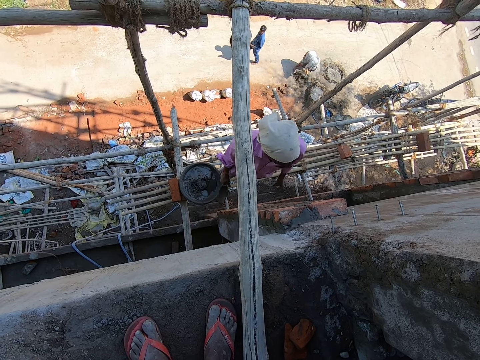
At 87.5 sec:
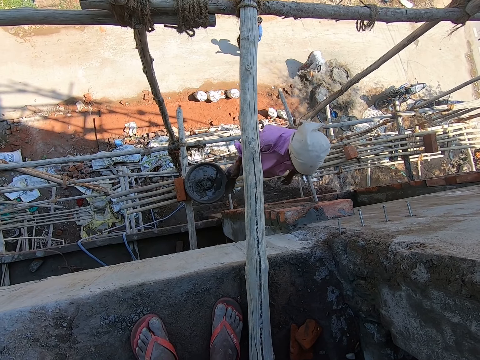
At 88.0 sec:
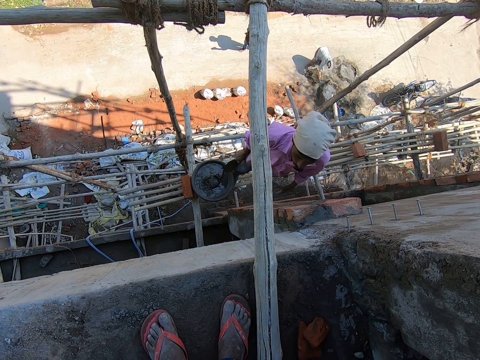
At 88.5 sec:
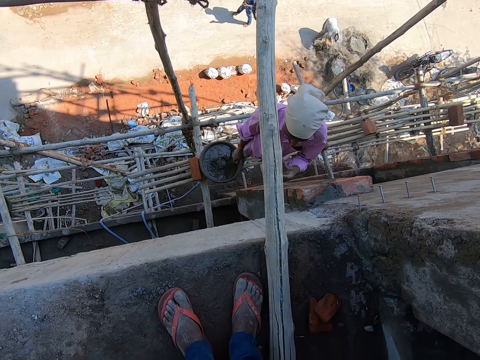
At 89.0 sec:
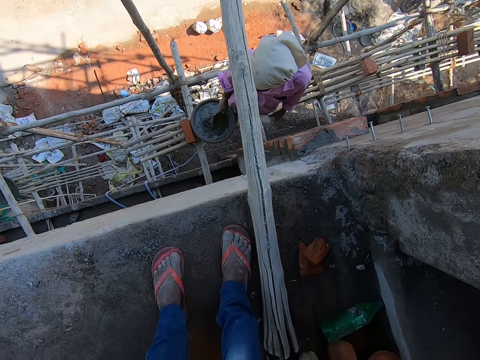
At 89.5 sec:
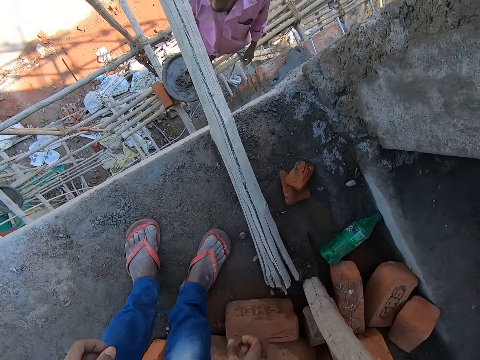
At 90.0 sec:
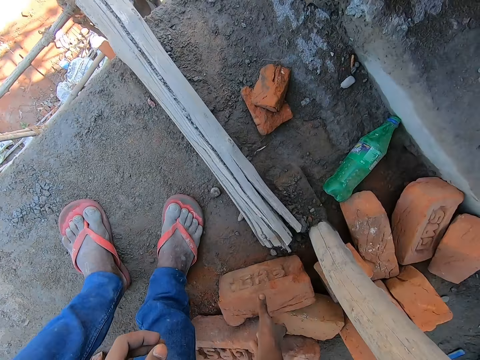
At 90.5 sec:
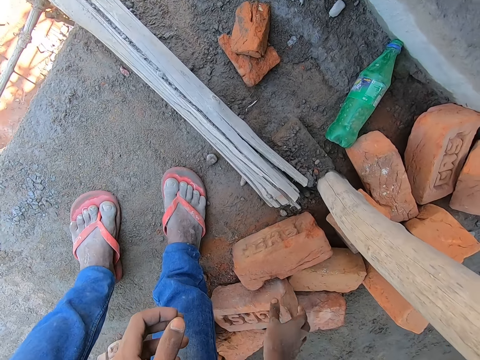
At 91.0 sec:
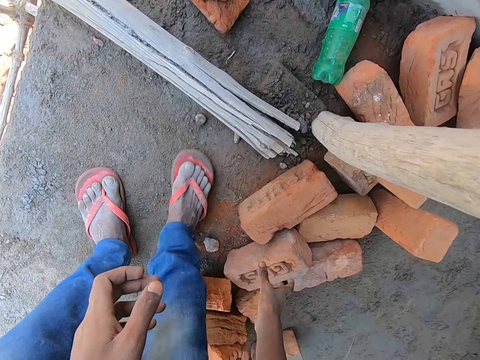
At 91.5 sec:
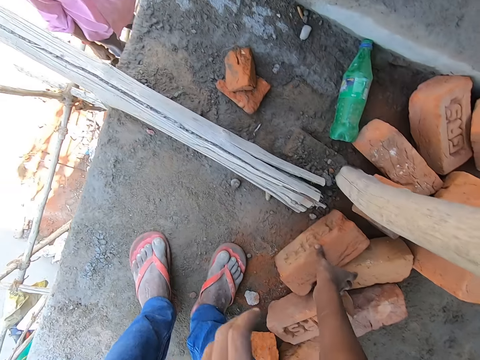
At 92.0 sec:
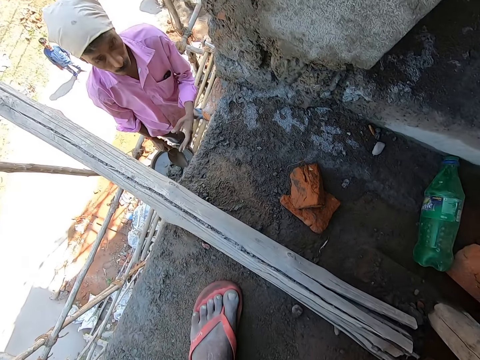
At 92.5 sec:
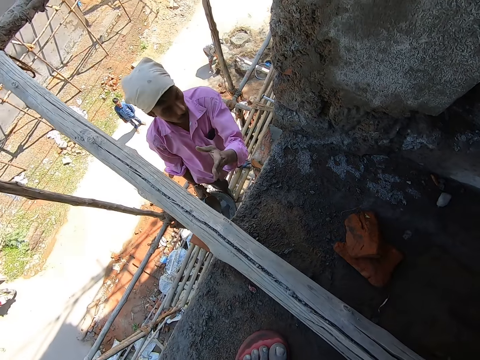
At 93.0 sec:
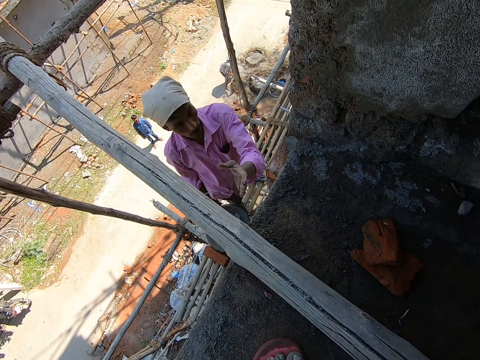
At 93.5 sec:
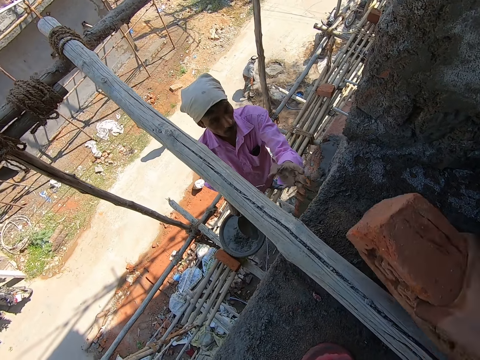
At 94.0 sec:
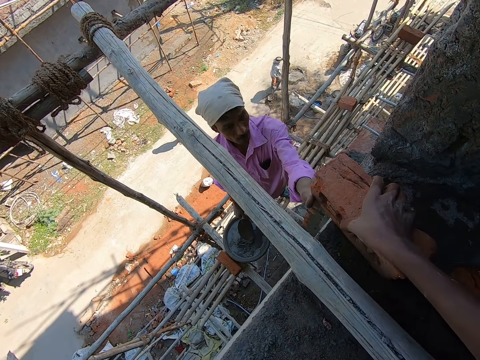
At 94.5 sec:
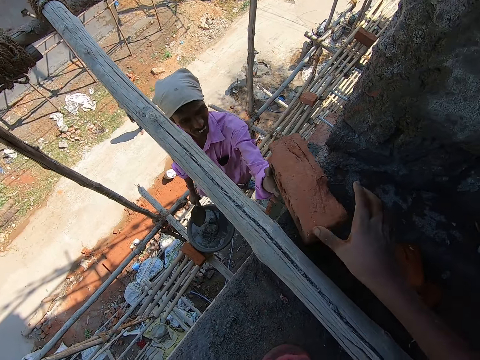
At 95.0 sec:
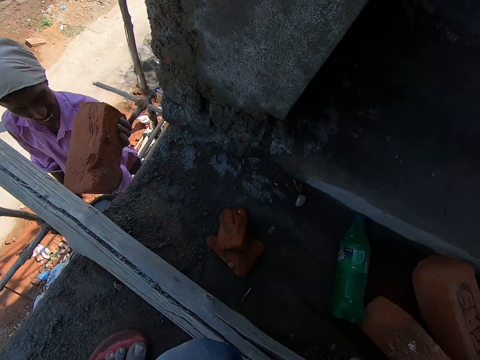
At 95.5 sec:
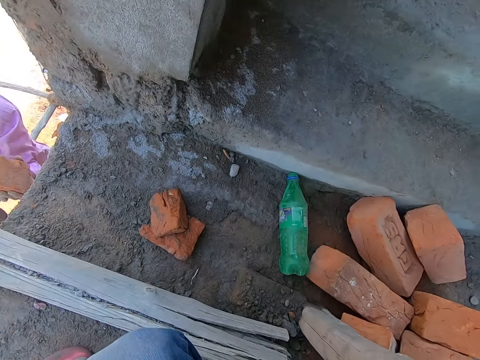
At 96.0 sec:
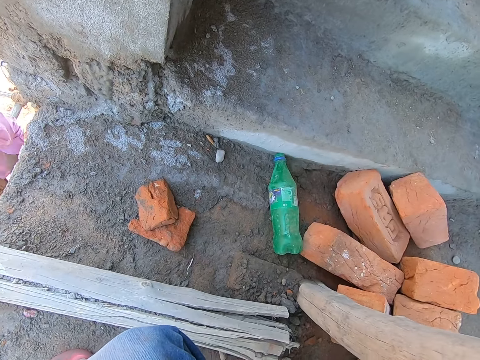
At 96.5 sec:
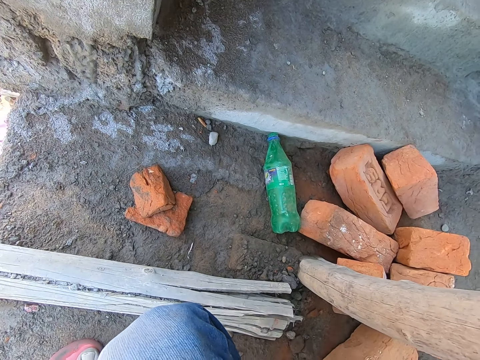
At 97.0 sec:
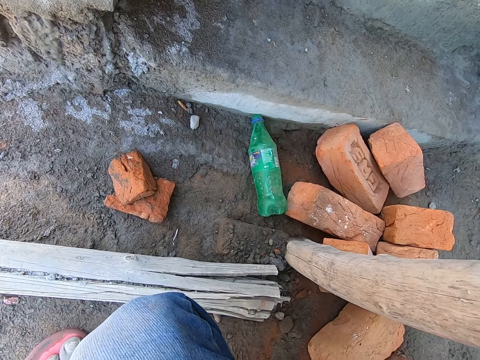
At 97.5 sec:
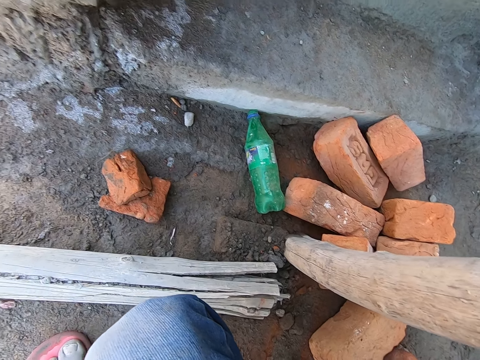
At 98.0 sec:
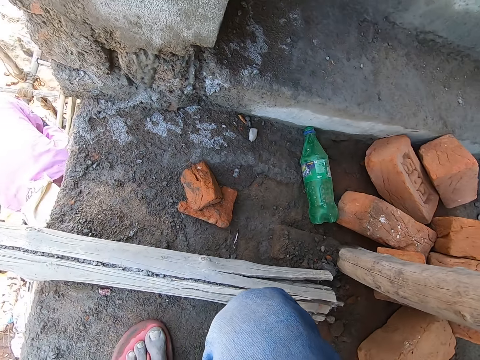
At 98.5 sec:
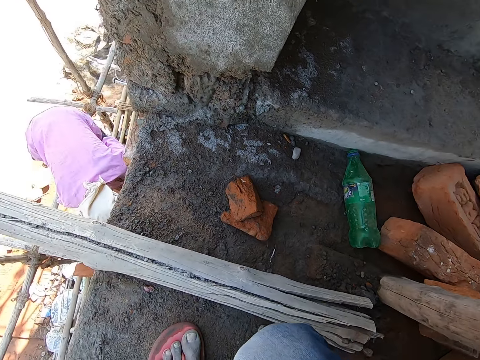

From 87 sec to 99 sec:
The camera wearer touches a brick on the floor with his right hand. A man interacts with the camera wearer. The camera wearer touches the brick on the floor with his right hand. He picks the brick from the floor with his right hand. He gives the brick to the man with his right hand.

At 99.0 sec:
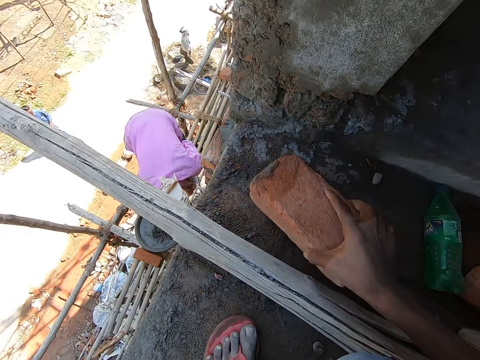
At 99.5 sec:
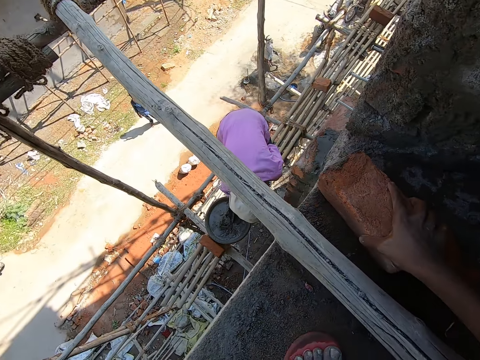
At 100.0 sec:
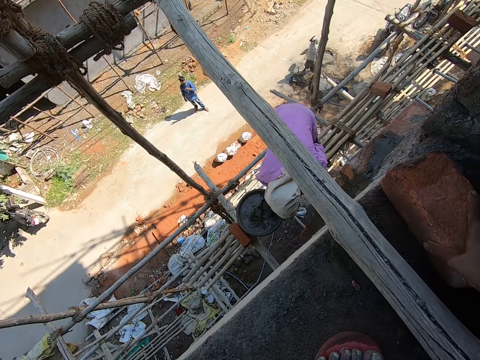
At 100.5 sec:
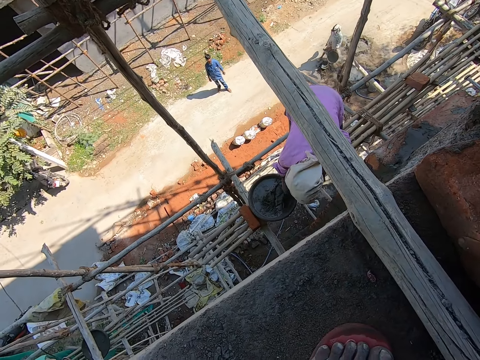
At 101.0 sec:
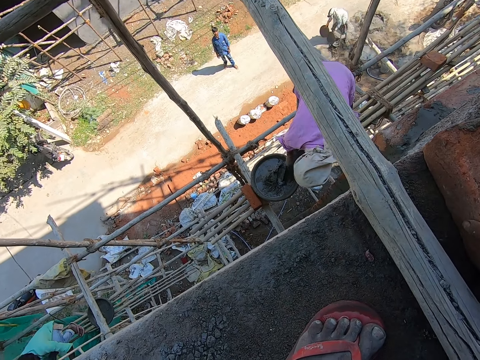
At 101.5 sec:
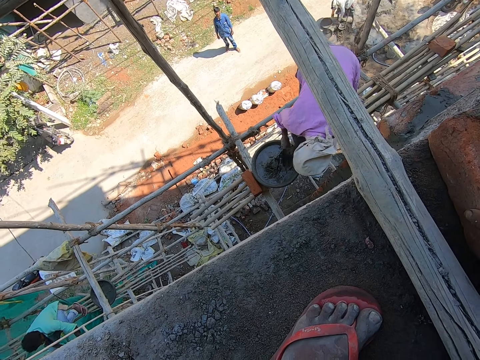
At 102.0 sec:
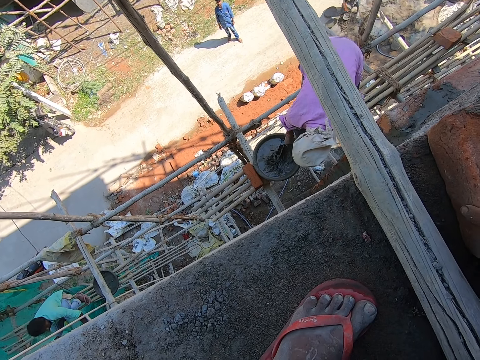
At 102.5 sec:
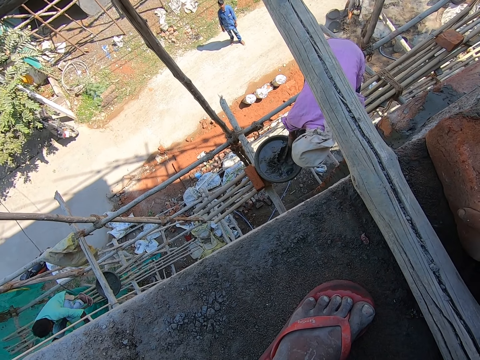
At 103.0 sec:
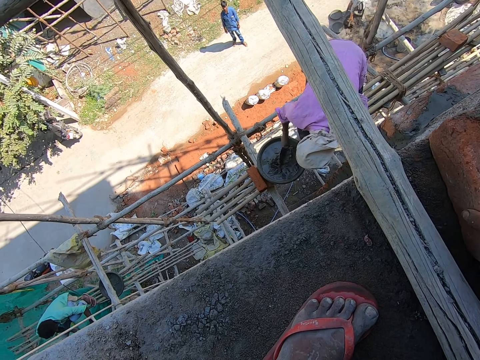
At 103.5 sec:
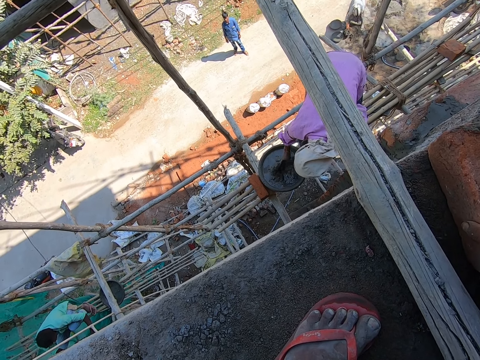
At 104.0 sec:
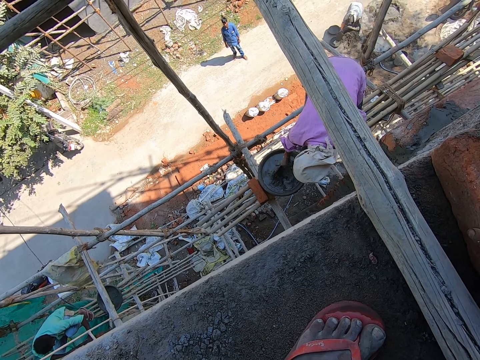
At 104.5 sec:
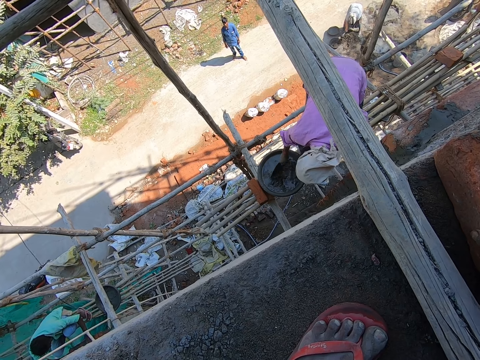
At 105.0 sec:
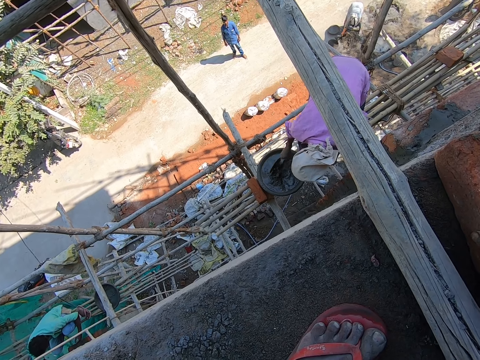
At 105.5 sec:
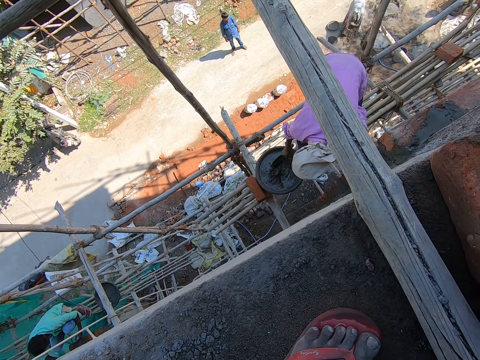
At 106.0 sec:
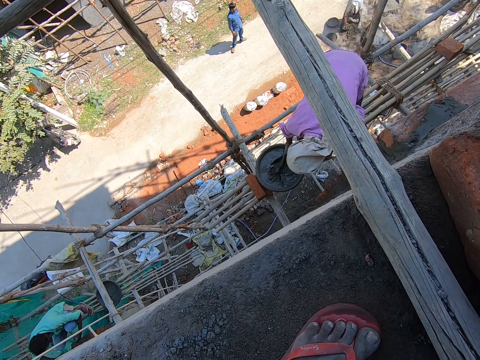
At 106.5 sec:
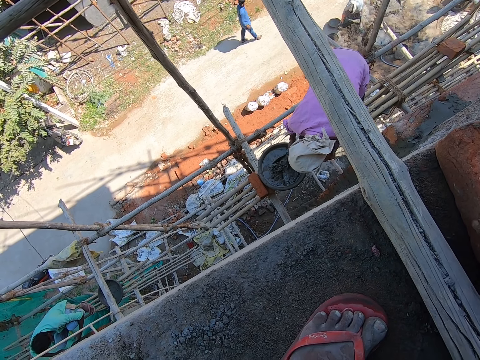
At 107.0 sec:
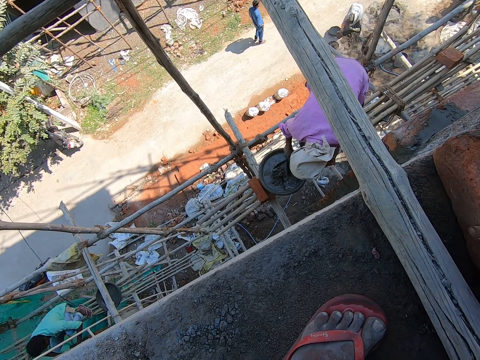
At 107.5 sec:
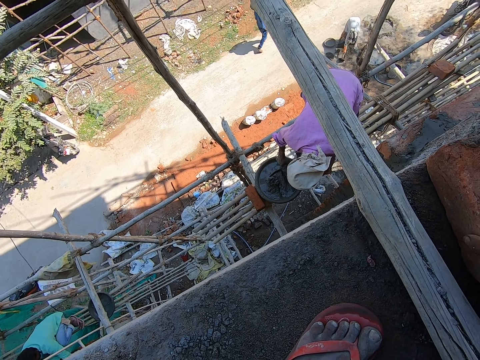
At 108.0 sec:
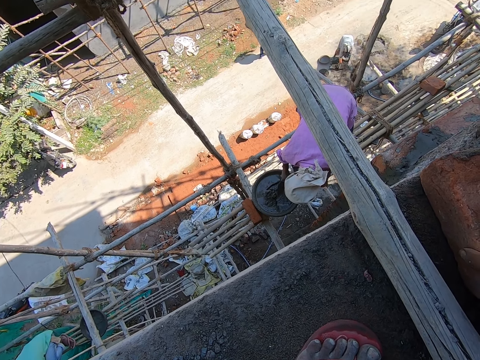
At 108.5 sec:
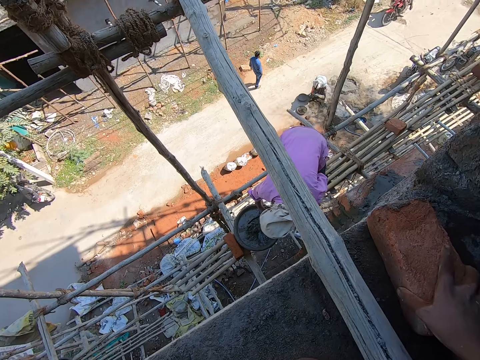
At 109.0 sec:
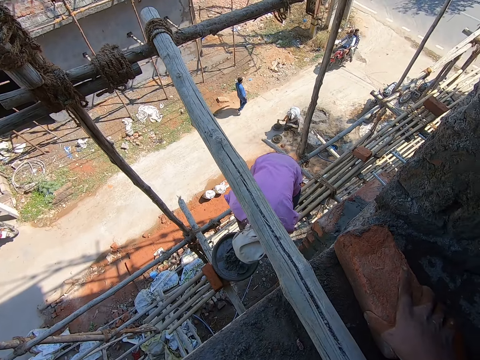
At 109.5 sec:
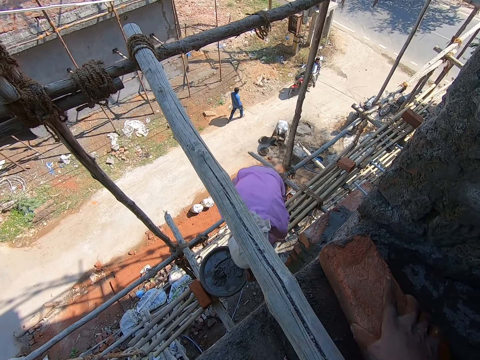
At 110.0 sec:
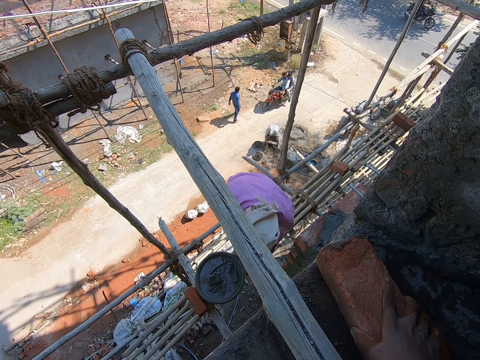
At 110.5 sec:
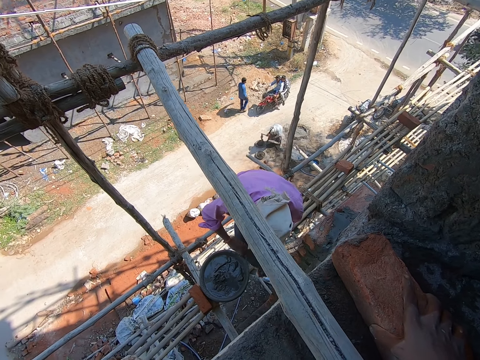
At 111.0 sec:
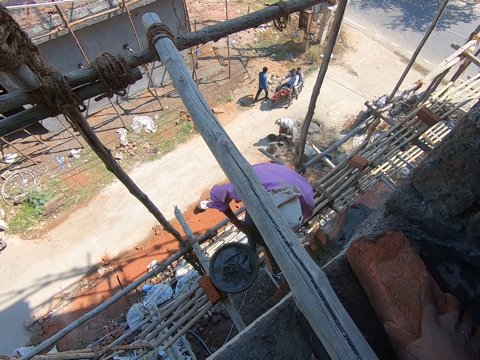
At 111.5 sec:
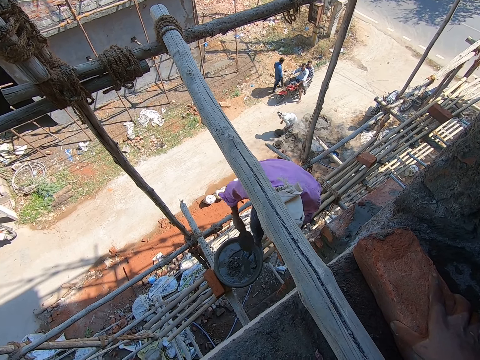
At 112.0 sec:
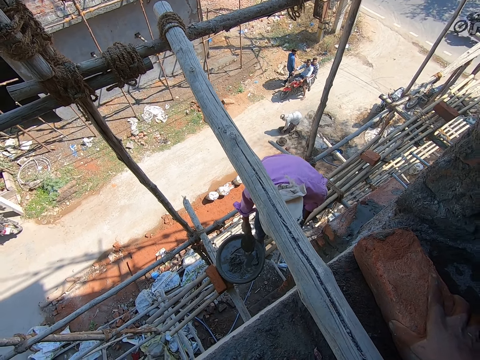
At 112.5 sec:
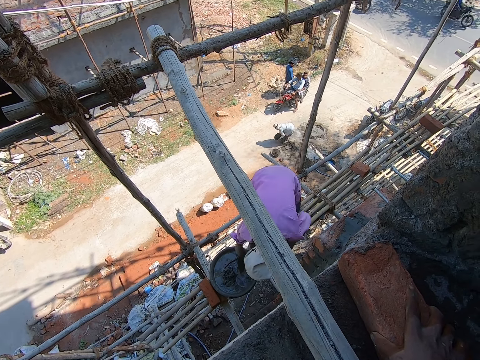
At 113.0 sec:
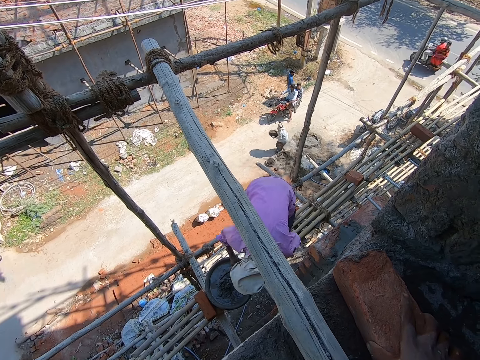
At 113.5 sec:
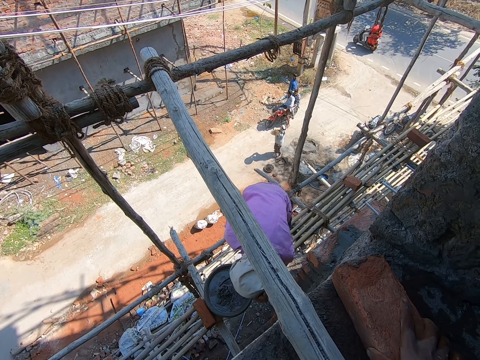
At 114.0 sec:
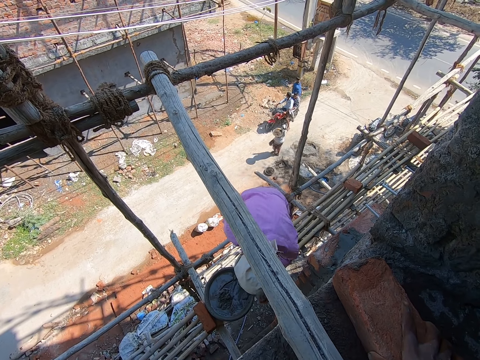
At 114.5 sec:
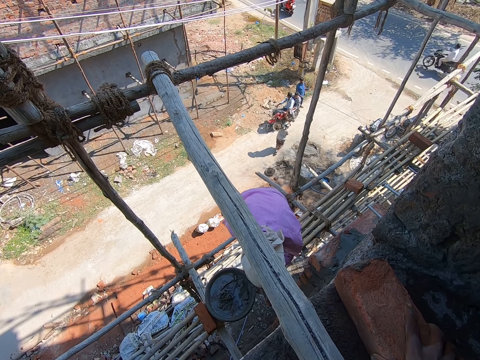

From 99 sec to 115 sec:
The camera wearer drops the brick on the floor with his right hand. A man mixes the cement with a hand trowel in his right hand. A woman drops the two head pans on the floor with her hands. She gathers the cement on the floor with the hoe in her hand. She pours the cement in the head pan on the floor with her right hand. She pours the cement in the head pan on the floor with the hoe in her hands. She pours the cement in the head pan on the floor with the hoe in her hands again. She packs the cement on the floor with the hoe in her hands. She pours the cement in the head pan on the floor with the hoe in her hands. The camera wearer holds the brick with his right hand. The woman packs the cement on the floor with the hoe in her hands. She pours the cement in the head pan on the floor with the hoe in her hands. The man applies some cement on the brick in his left hand with the hand trowel in his right hand. The woman drops the hoe on the floor with her right hand. She carries the head pan from the floor with her hands. The man takes some cement from the head pan with the hand trowel in his right hand.
